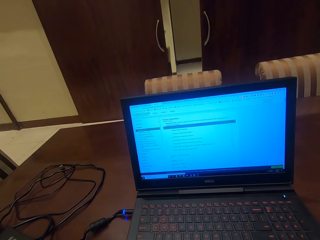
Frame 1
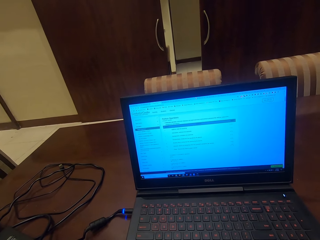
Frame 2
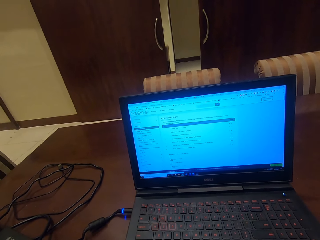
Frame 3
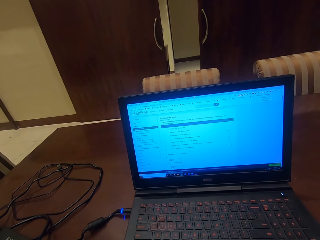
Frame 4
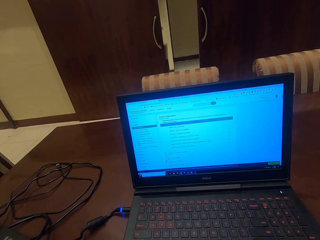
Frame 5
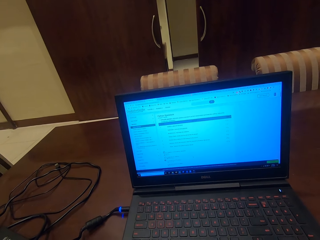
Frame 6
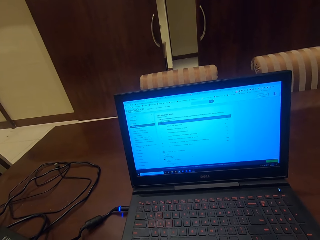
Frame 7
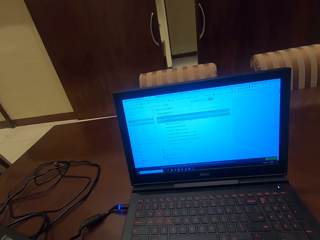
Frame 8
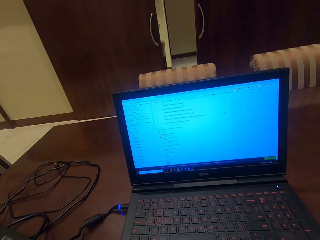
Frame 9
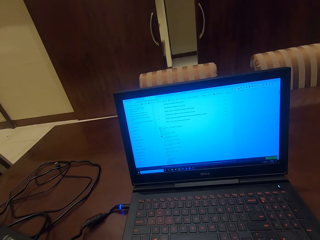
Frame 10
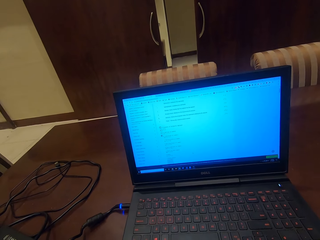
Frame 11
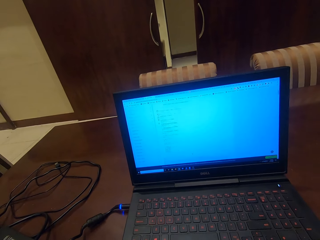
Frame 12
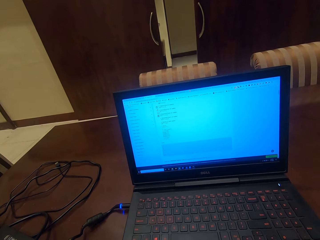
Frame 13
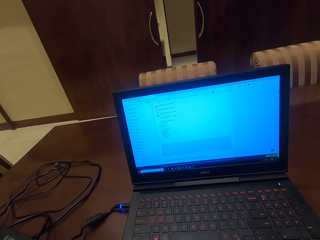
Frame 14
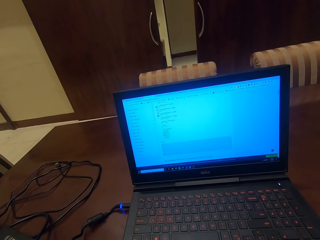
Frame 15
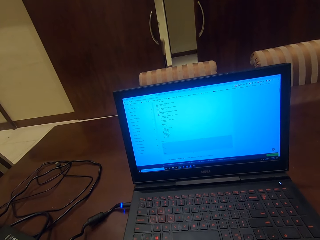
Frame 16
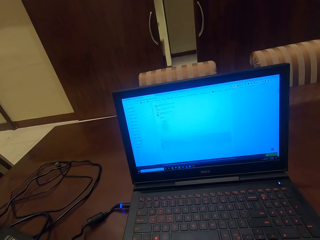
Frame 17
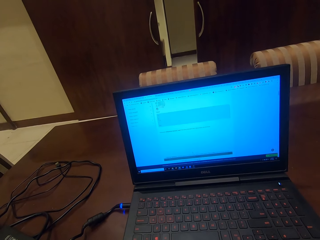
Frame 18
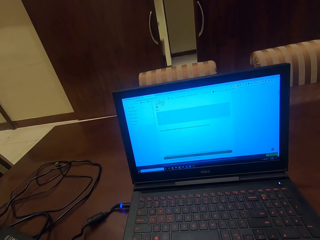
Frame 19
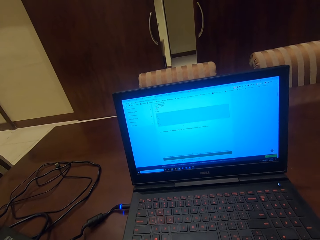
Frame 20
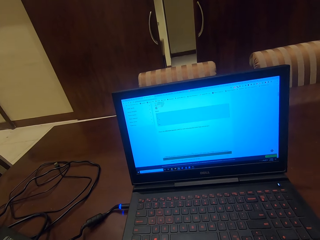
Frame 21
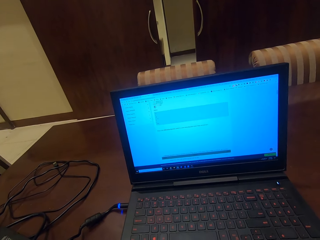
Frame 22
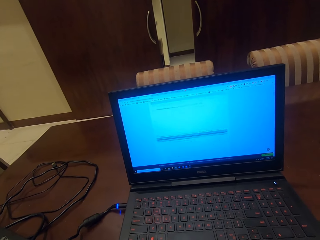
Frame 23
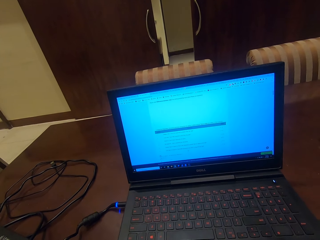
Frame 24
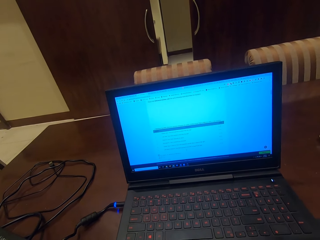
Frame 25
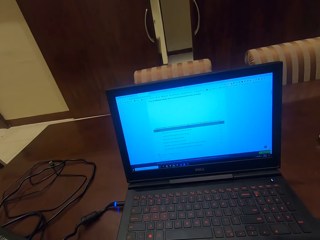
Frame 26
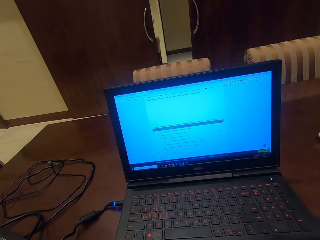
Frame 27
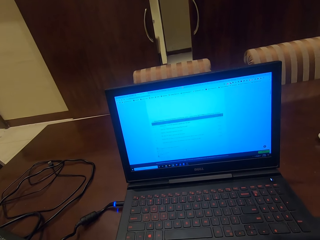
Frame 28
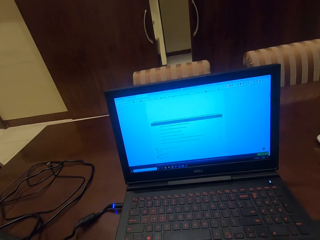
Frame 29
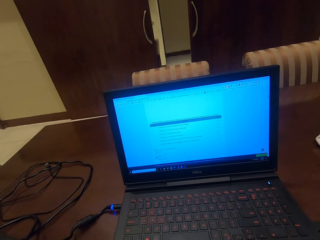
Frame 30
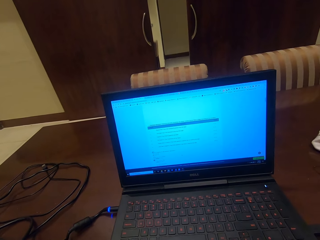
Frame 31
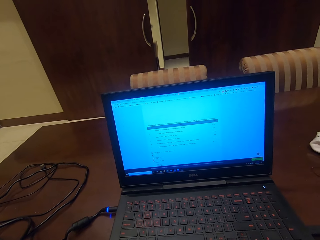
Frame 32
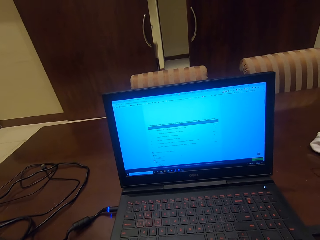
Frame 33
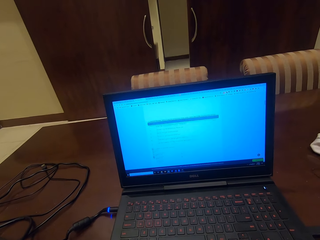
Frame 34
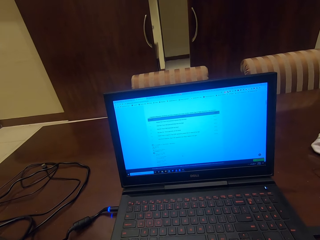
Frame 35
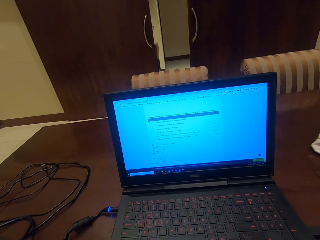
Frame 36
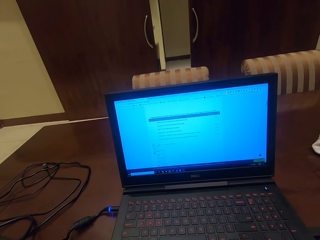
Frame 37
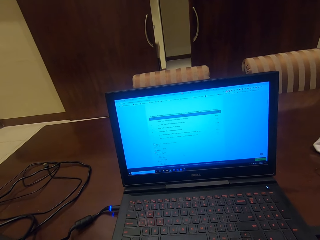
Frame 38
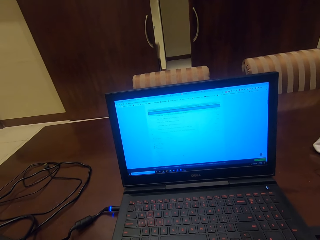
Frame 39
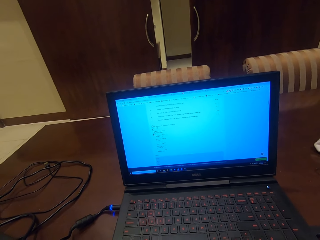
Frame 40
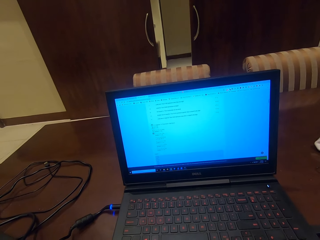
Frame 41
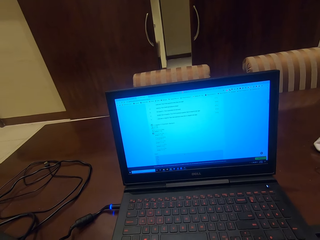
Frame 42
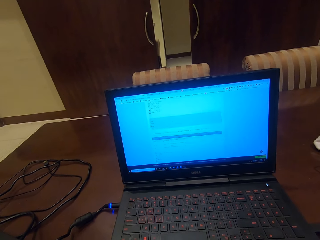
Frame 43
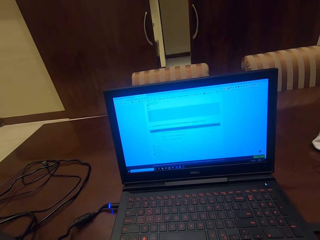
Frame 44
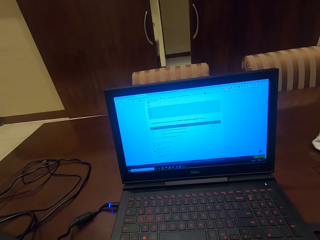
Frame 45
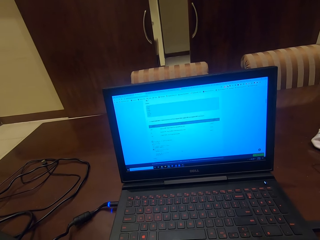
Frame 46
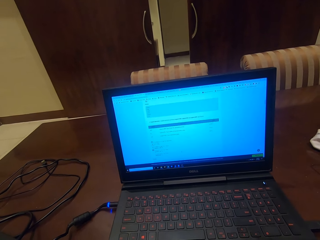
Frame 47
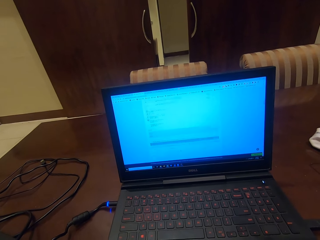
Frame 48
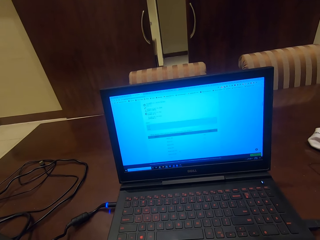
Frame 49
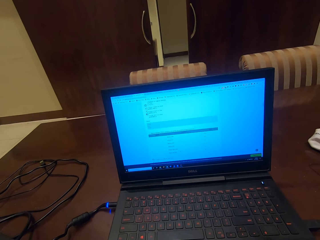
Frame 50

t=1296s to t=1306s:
The camera wearer operates the laptop. They cough. They operate the laptop.

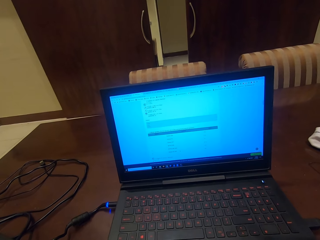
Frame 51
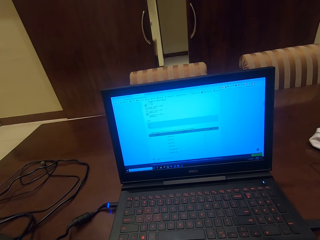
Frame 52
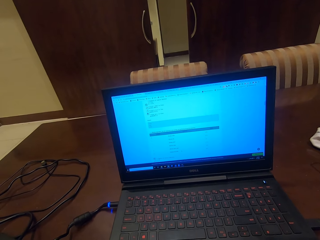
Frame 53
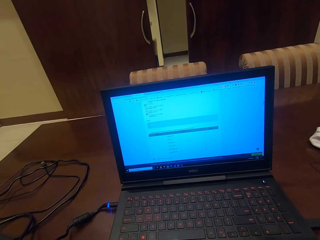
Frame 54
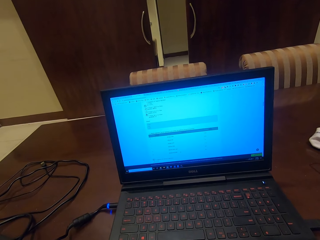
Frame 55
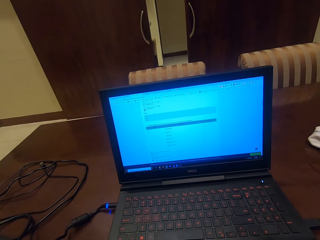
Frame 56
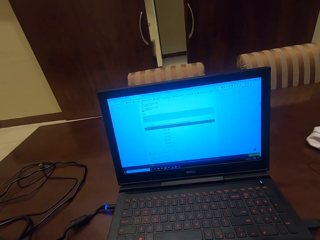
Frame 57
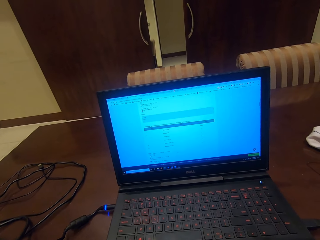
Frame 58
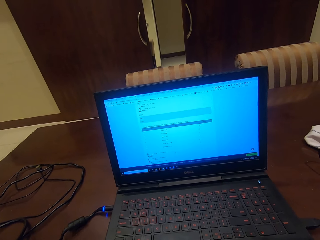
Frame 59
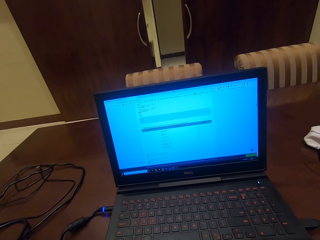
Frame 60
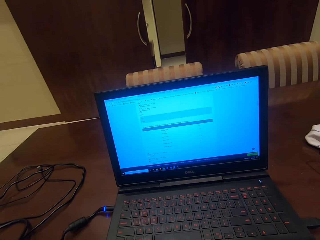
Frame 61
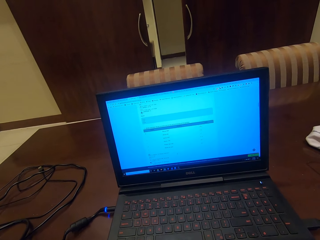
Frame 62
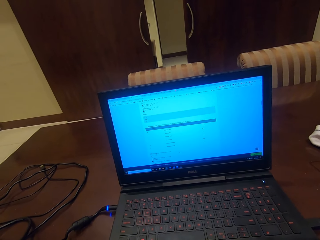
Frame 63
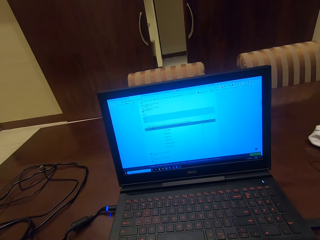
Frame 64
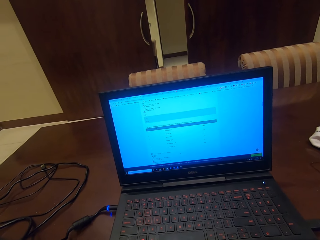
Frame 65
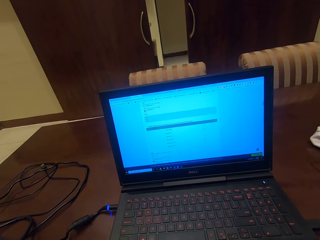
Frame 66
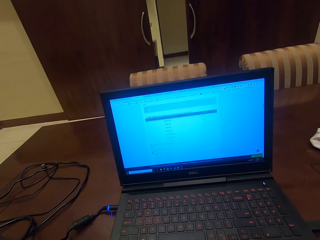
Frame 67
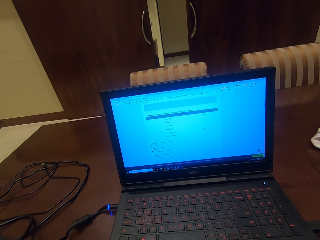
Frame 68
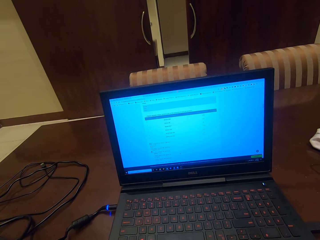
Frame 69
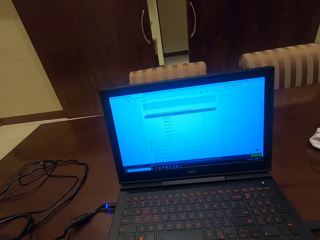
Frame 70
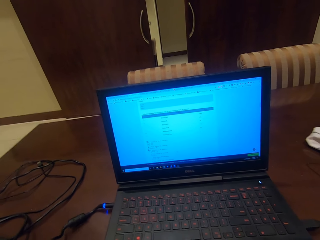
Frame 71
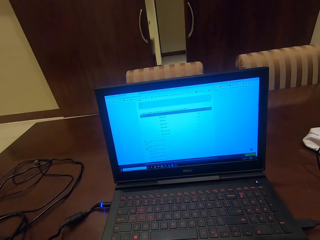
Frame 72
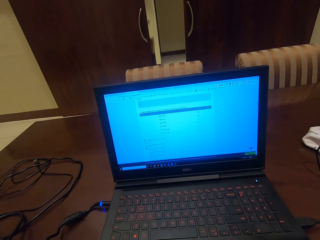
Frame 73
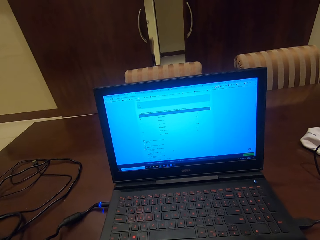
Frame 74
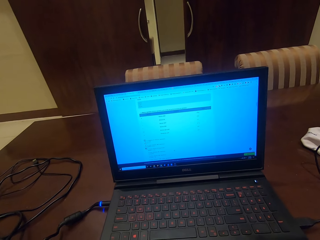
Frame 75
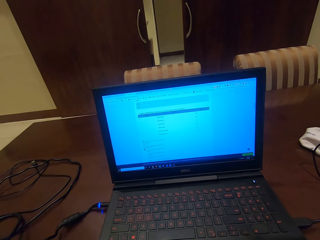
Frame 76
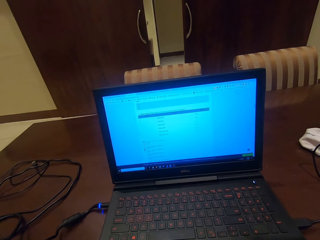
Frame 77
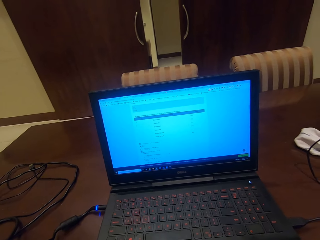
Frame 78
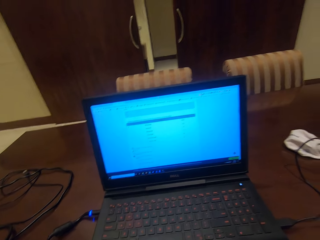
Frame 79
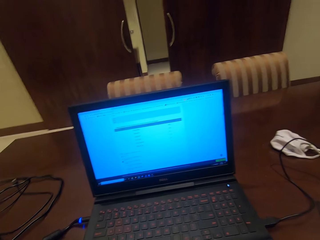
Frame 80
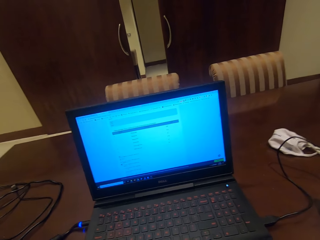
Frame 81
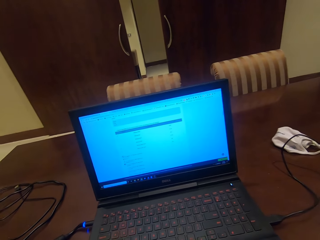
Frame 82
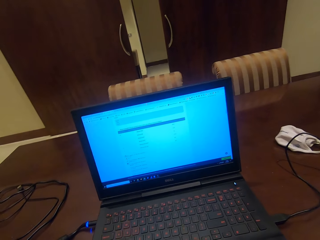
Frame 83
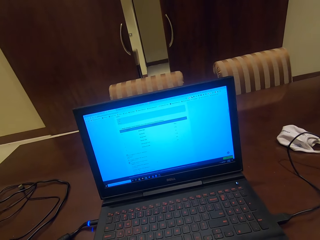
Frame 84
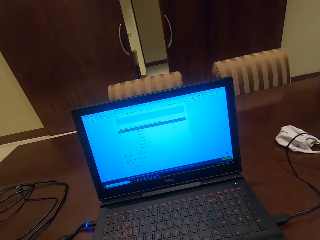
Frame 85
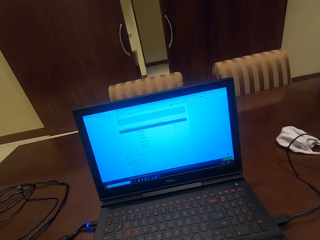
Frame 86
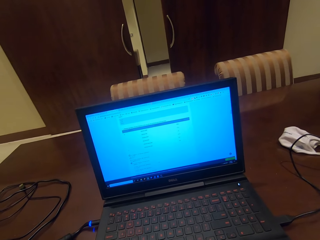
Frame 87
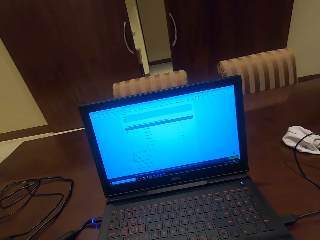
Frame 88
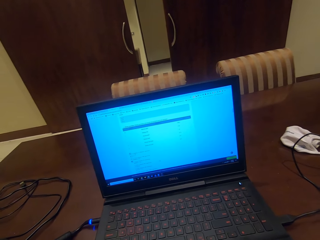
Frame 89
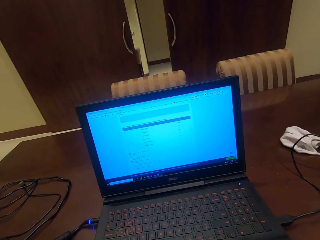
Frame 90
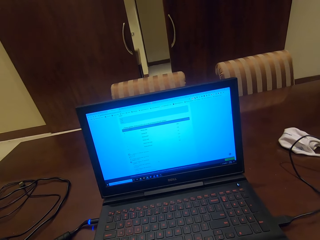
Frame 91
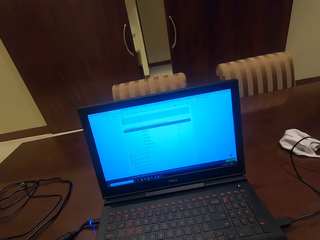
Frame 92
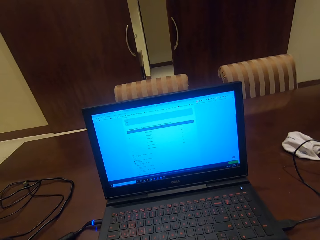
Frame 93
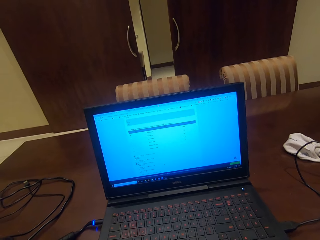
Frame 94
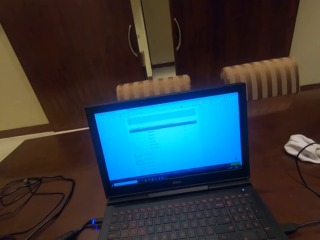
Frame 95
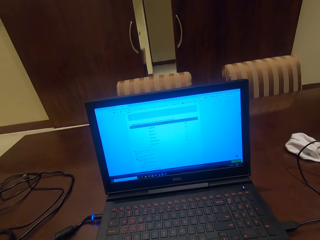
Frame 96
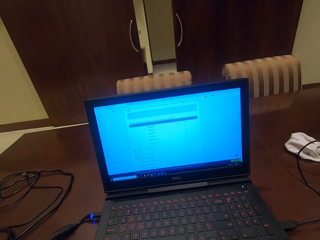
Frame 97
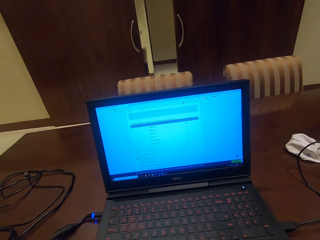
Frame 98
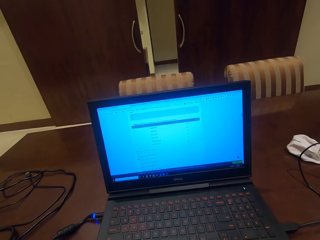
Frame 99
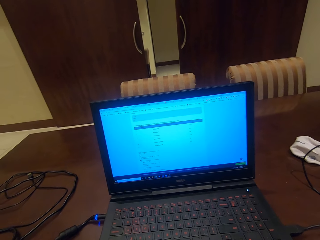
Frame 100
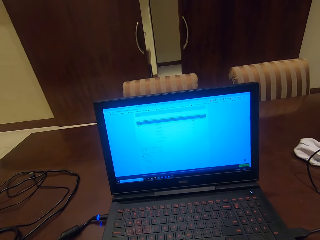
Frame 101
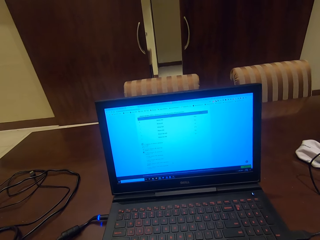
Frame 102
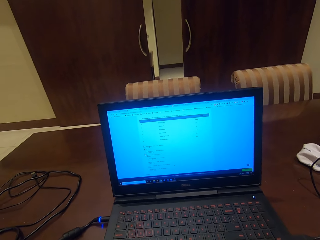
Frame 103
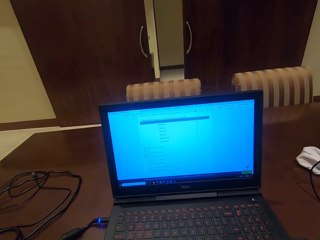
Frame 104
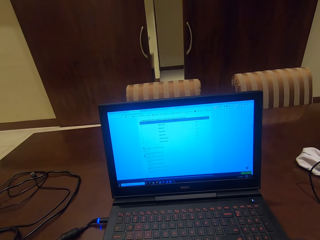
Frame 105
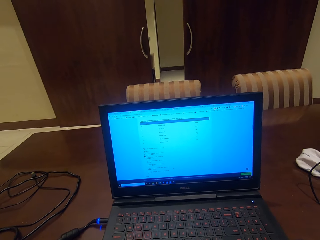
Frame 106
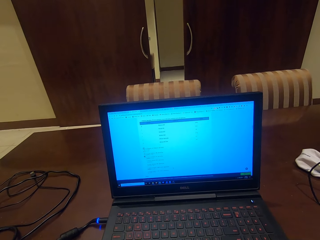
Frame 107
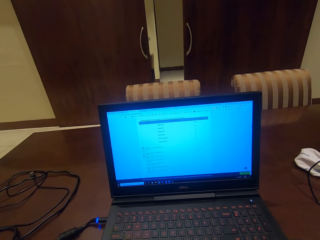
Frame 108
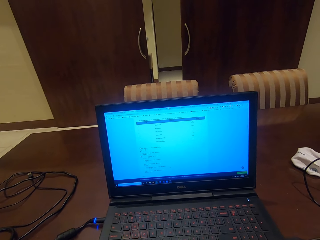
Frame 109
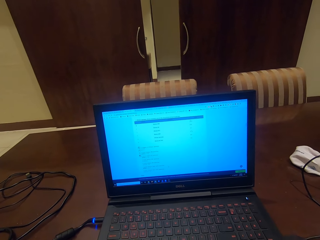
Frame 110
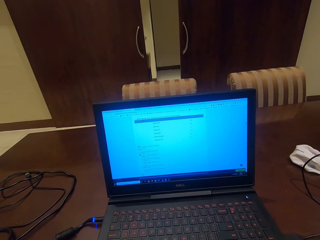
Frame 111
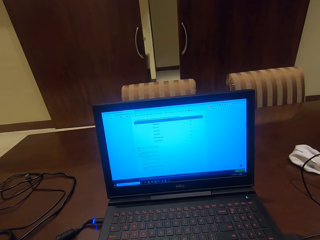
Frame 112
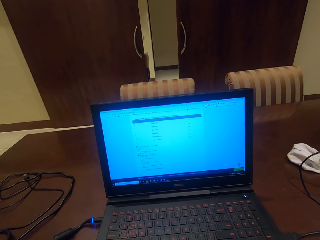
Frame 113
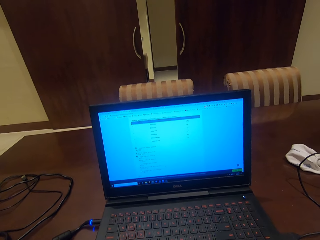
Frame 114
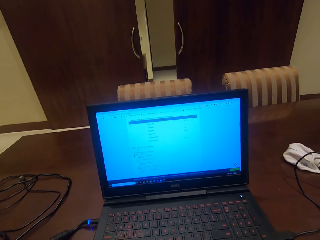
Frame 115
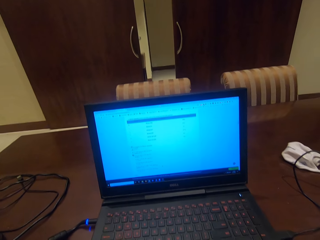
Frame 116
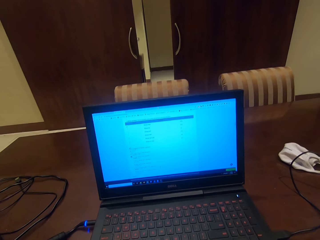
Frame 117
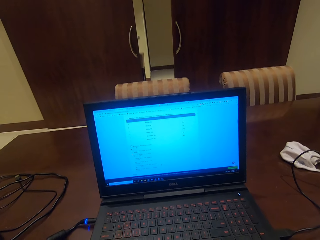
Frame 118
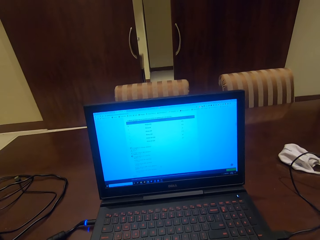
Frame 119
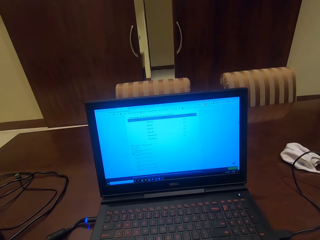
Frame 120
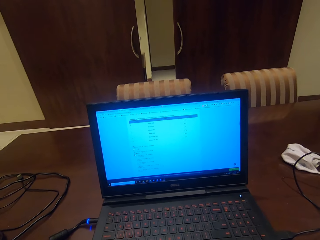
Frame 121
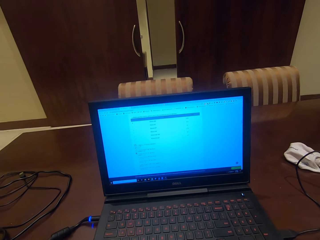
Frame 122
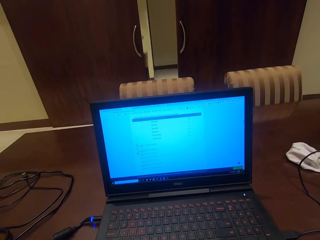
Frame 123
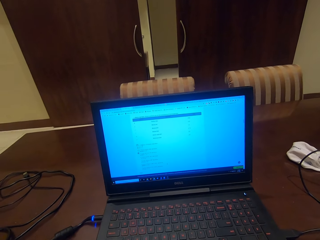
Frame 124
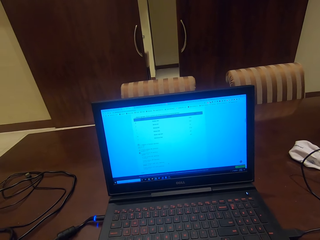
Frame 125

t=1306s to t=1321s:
The camera wearer looks at the screen. They operate the laptop. They look at the screen. They operate the laptop. They look at the screen.
